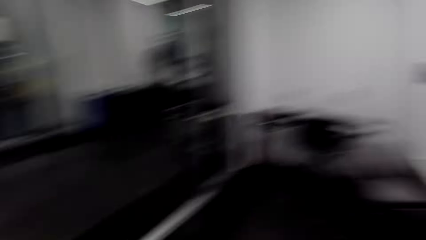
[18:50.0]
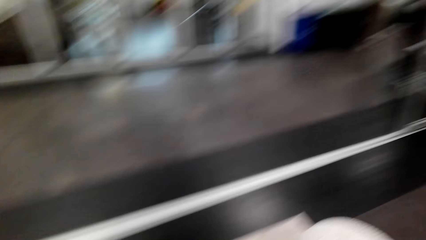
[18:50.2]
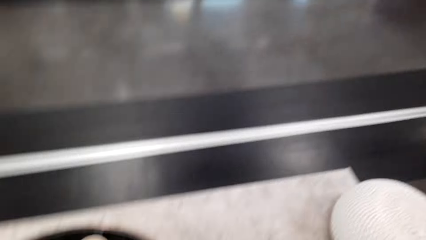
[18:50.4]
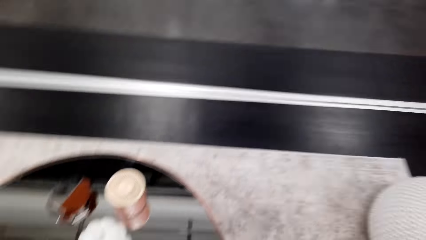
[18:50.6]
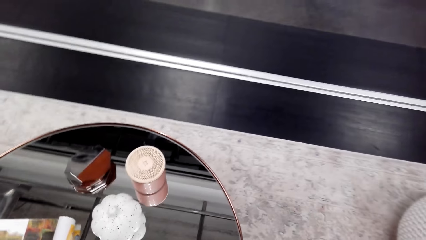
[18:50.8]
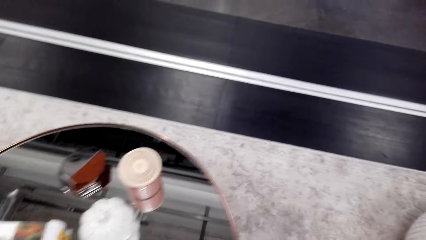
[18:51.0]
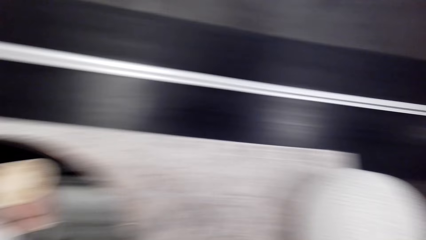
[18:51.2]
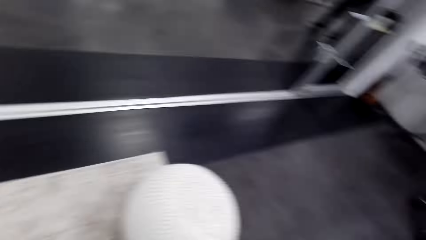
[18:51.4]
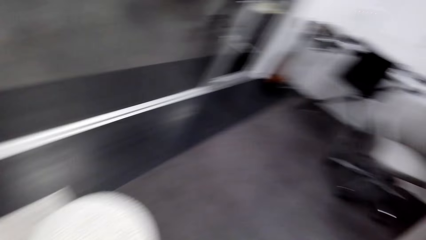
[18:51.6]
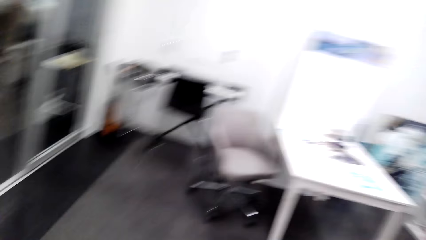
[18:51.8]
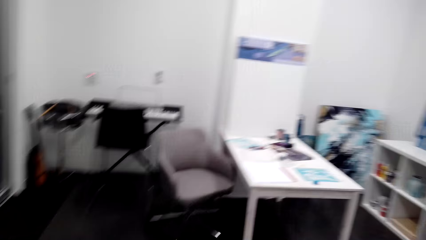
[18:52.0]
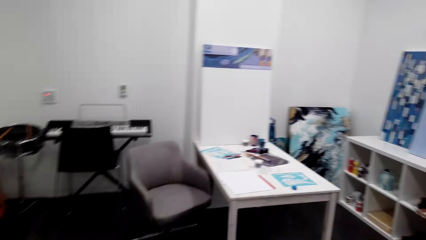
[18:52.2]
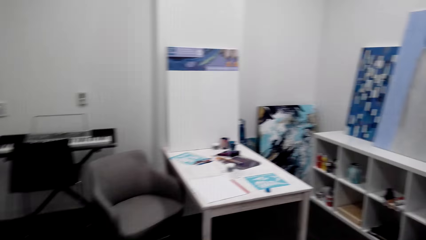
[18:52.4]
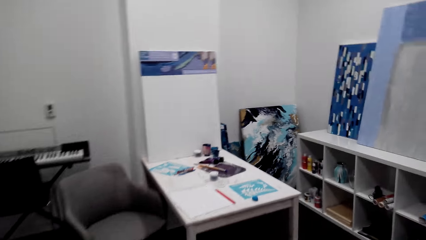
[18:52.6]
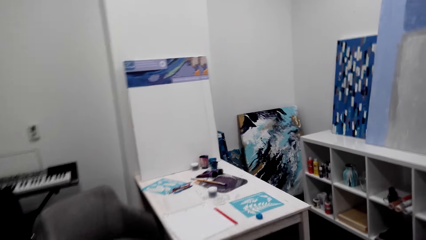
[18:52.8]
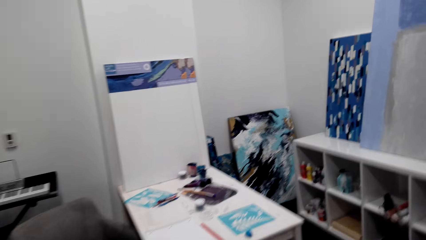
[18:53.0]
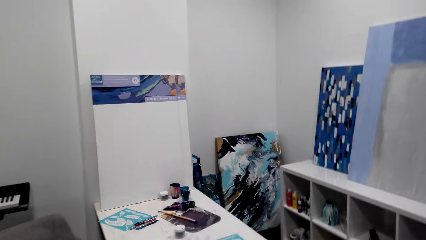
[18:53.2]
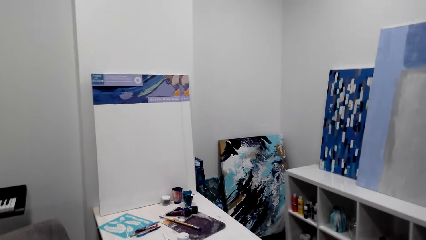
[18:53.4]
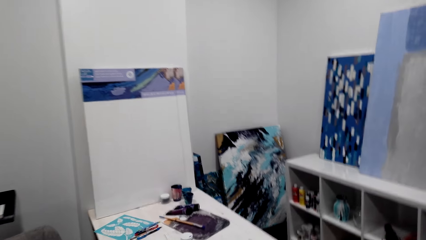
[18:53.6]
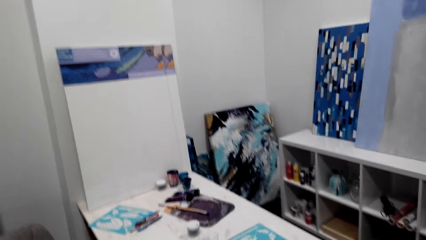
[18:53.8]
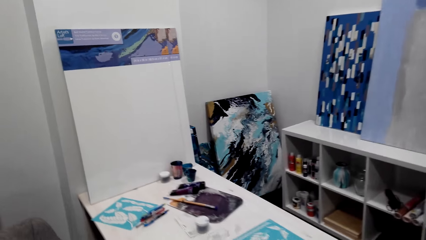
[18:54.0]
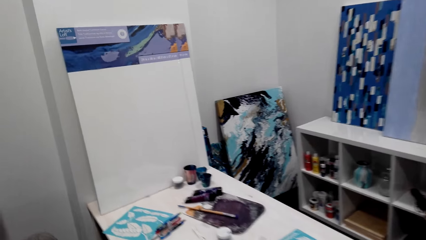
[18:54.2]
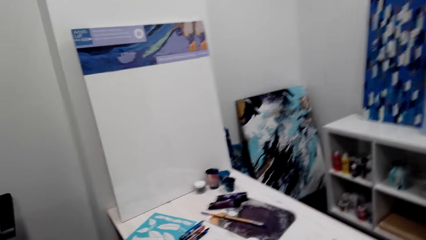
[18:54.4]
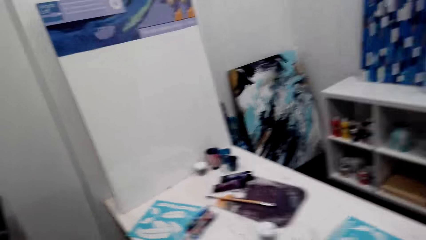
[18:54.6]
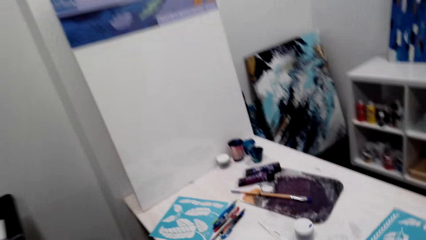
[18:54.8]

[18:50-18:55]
The camera wearer looks around. They walk ahead.

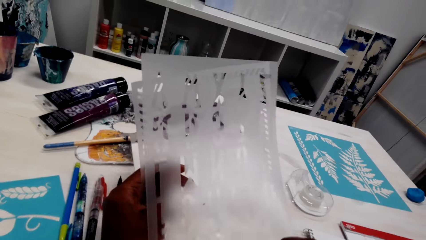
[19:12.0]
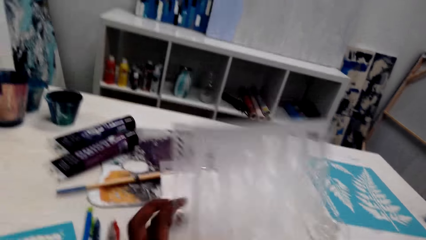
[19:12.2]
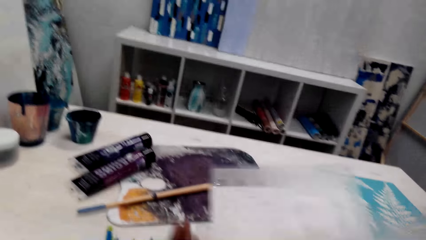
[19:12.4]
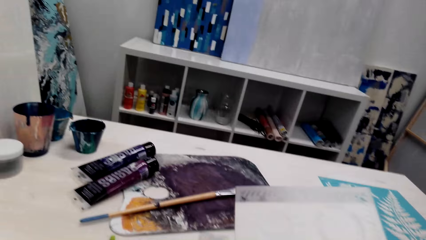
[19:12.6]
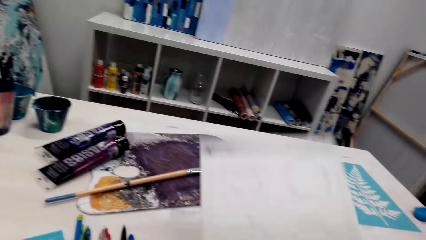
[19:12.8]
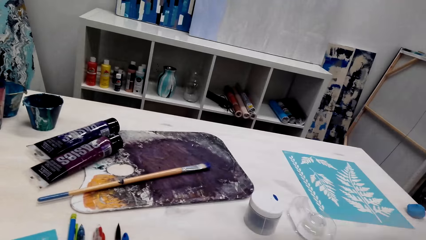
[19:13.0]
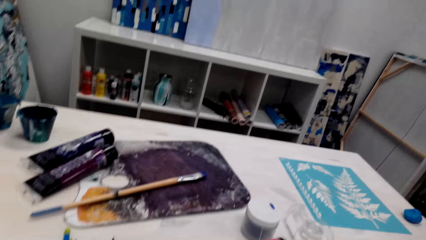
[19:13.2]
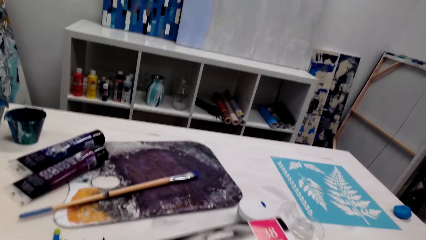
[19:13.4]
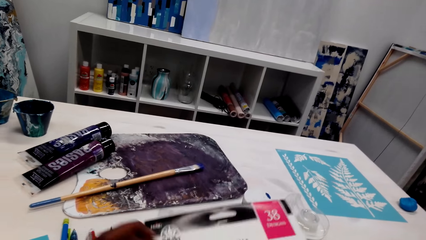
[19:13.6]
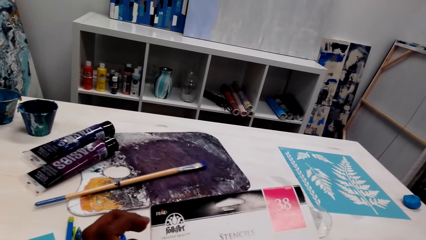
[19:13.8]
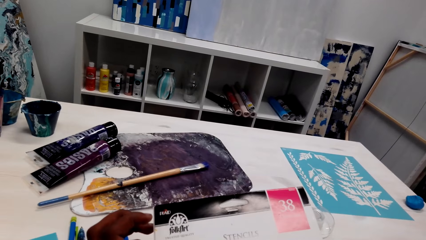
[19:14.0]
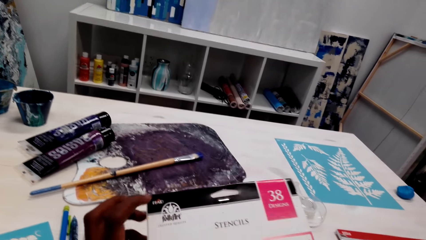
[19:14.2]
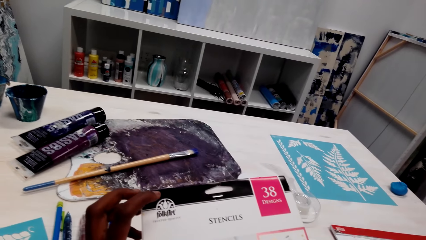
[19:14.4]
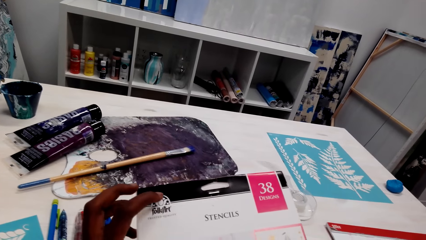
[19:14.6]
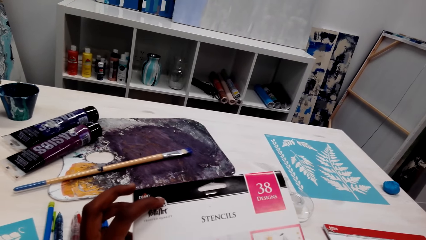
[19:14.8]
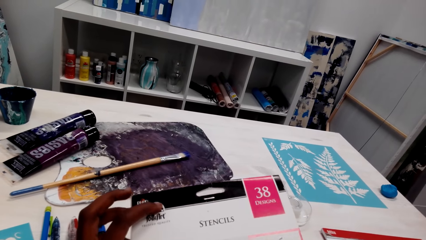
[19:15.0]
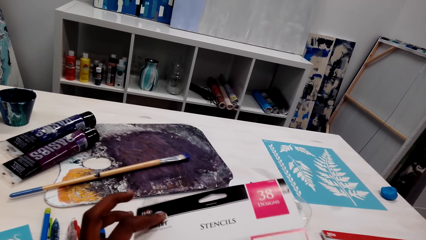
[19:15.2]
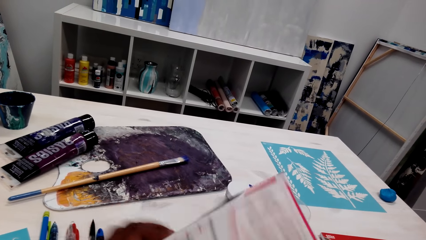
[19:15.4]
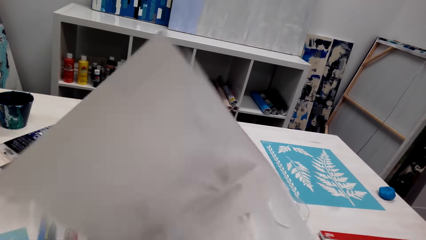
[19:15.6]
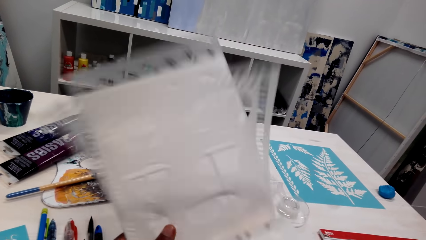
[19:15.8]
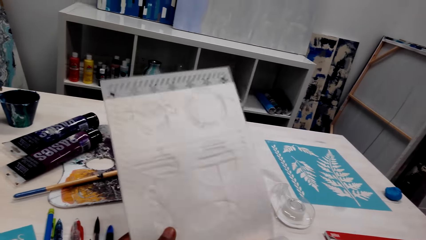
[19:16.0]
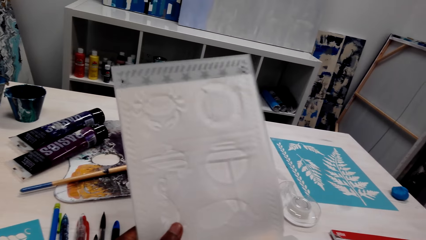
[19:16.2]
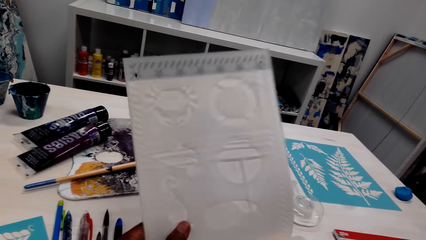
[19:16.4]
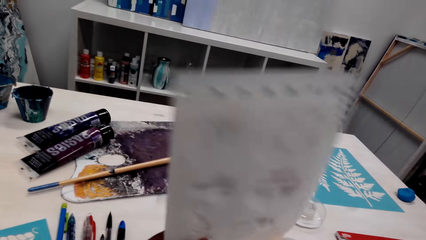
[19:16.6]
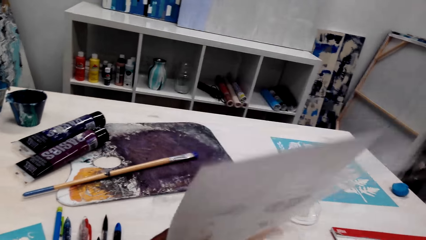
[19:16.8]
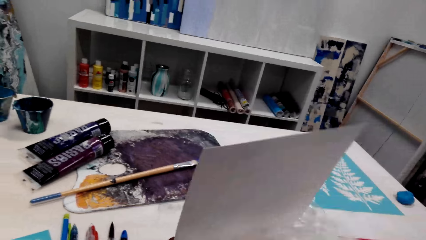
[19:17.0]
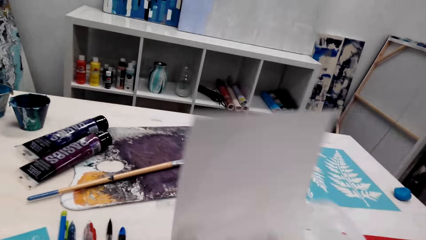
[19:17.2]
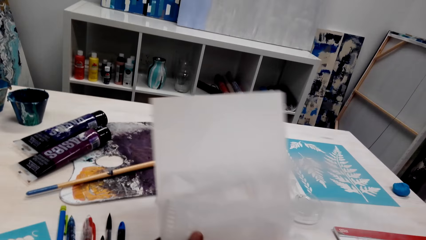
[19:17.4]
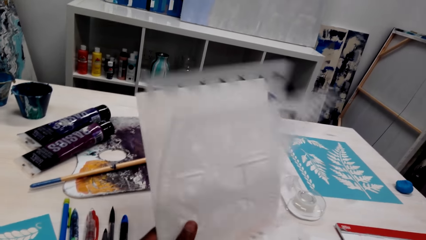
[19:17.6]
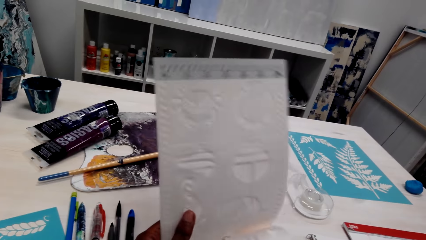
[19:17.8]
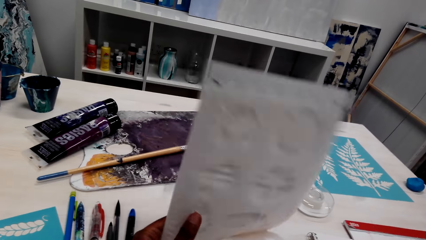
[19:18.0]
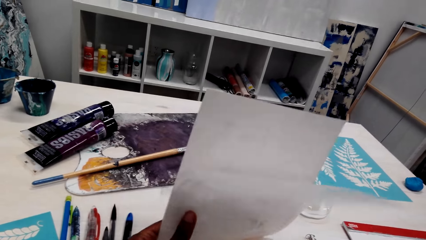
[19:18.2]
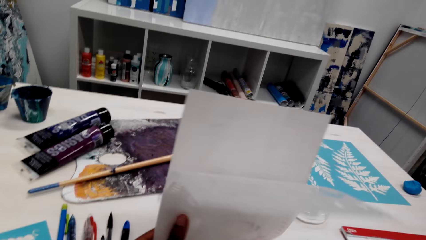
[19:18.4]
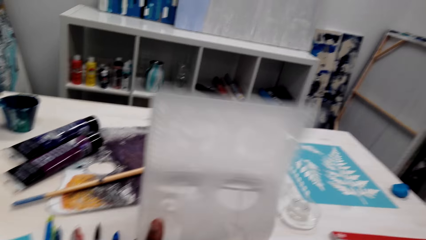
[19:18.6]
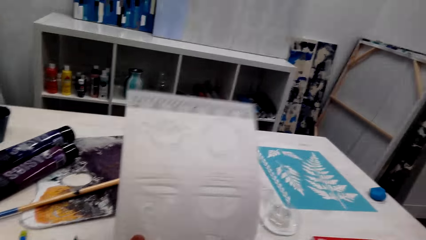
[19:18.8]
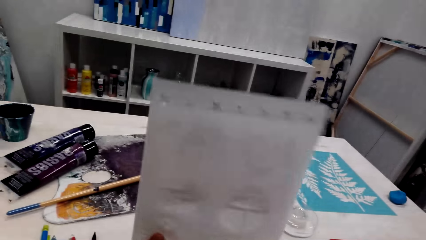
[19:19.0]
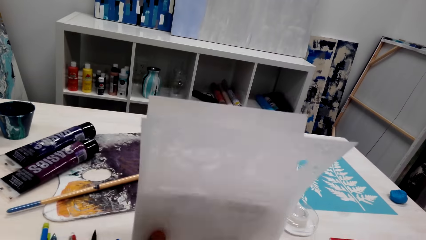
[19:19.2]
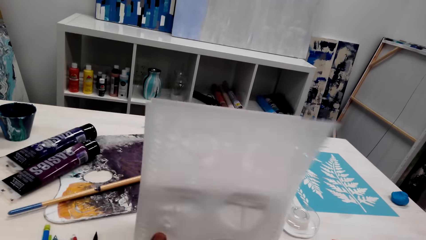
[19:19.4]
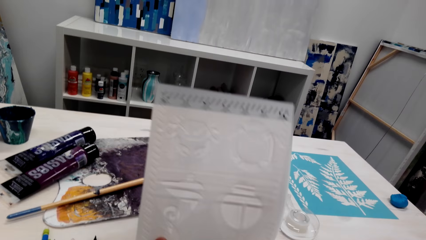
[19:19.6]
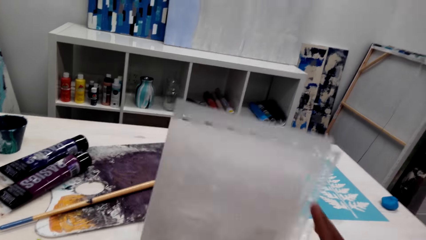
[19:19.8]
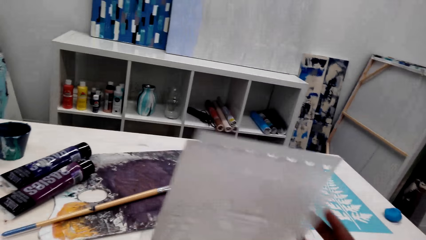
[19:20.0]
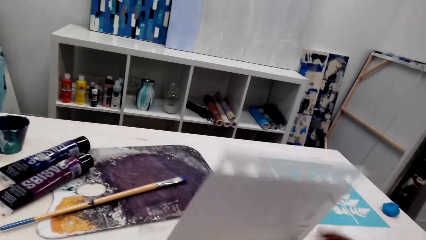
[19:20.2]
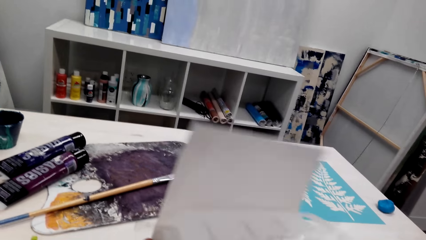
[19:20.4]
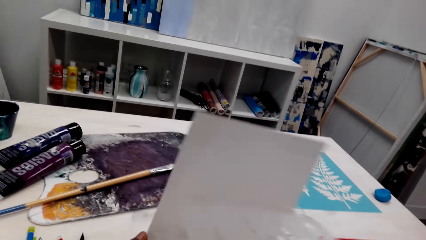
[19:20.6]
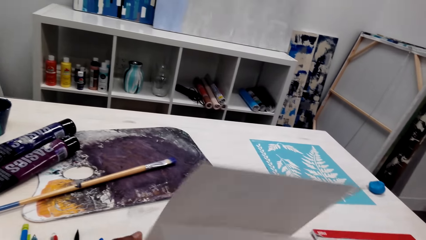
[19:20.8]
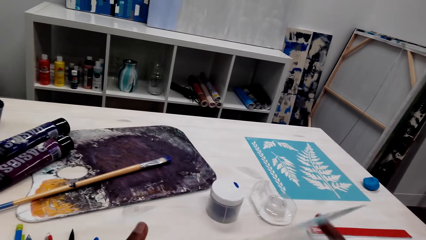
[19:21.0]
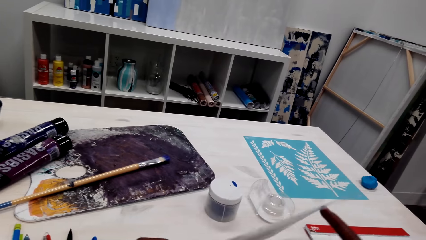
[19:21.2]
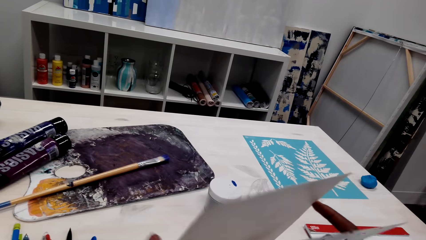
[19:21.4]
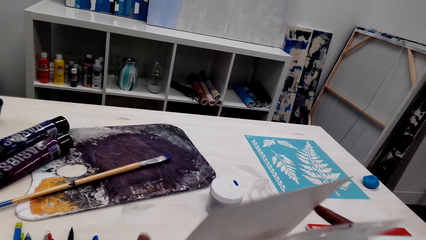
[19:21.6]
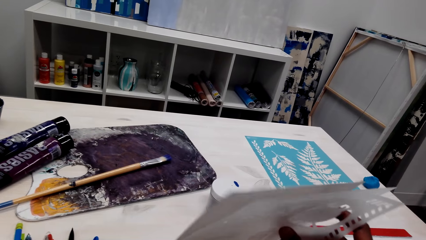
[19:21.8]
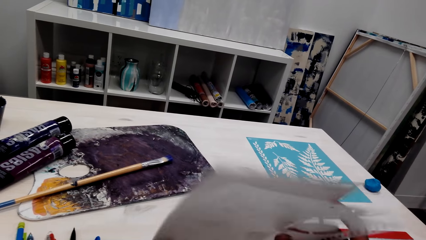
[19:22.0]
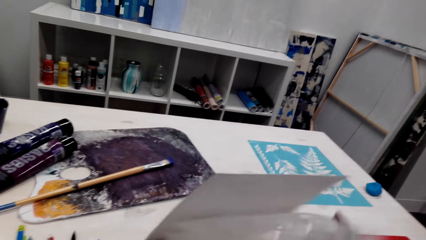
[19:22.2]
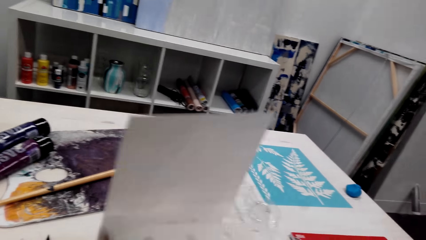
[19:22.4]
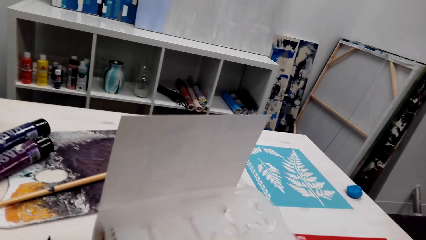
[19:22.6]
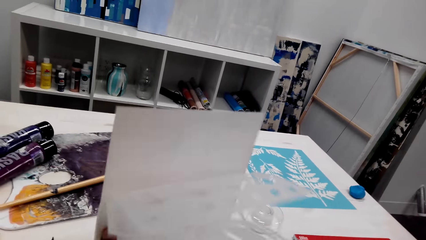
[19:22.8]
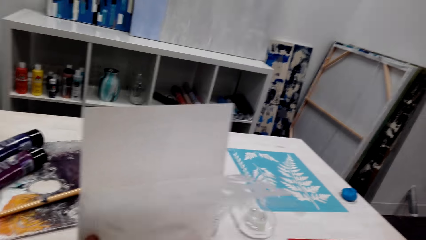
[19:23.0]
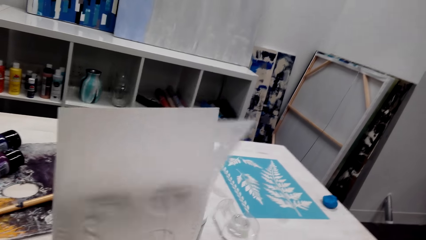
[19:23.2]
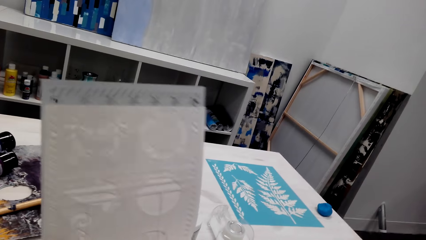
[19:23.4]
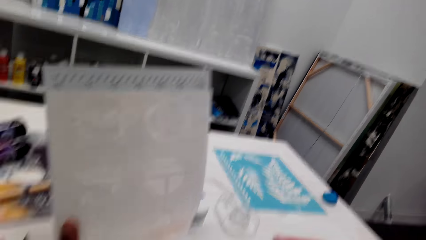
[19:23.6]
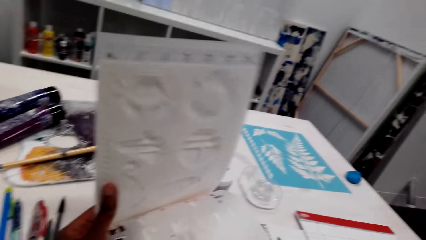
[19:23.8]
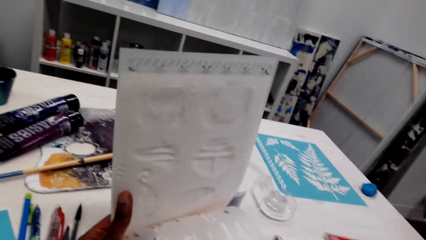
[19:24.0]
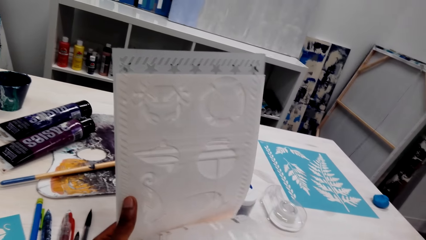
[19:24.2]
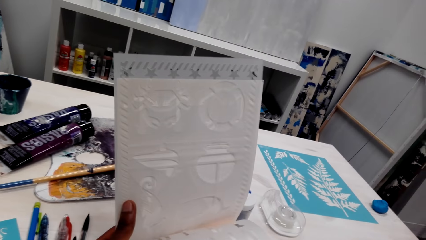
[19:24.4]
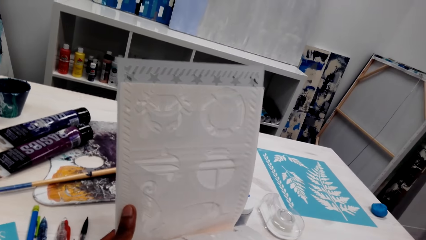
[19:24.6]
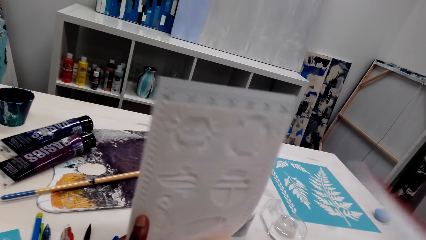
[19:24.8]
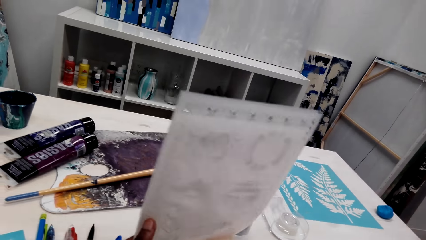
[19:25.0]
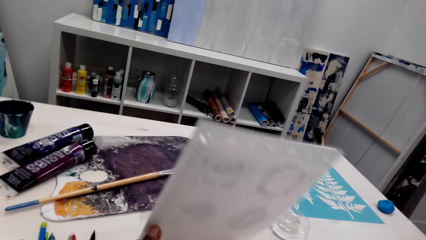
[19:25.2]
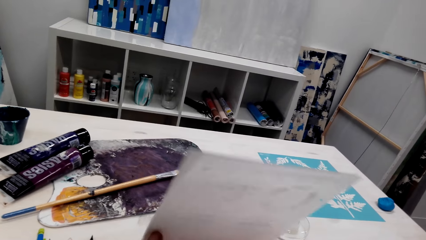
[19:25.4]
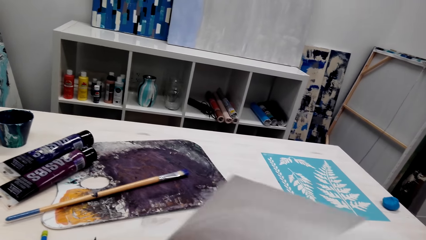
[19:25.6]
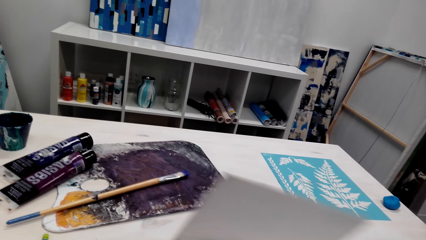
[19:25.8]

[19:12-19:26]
The camera wearer closes the book. They hold the book with both hands. They open up the book. They peruse the book with both hands. They move around the trace pages. They move around the book.
